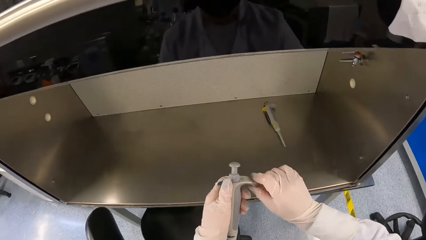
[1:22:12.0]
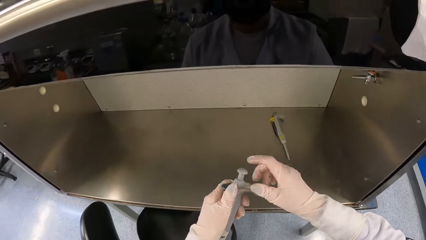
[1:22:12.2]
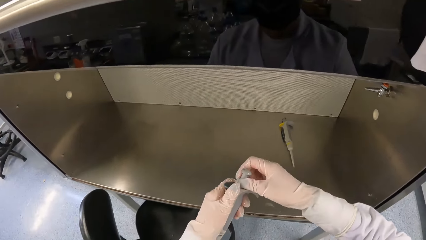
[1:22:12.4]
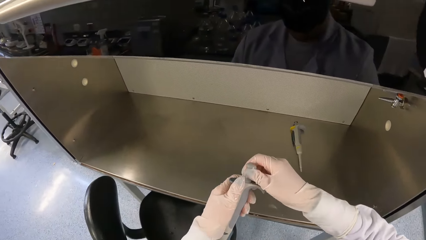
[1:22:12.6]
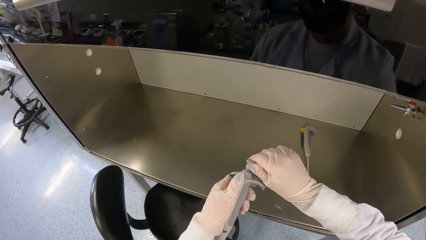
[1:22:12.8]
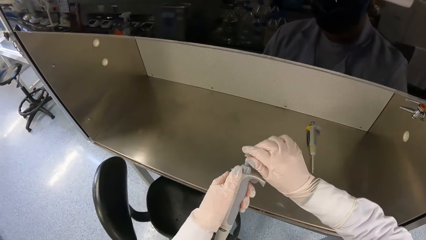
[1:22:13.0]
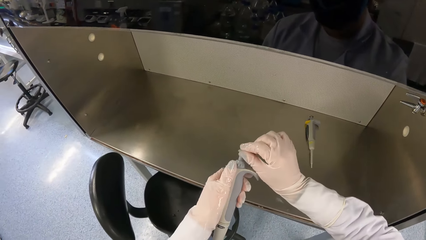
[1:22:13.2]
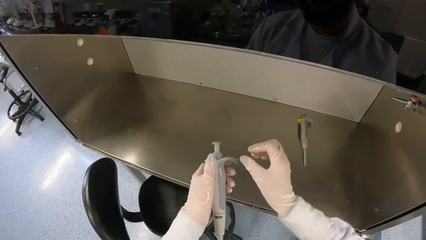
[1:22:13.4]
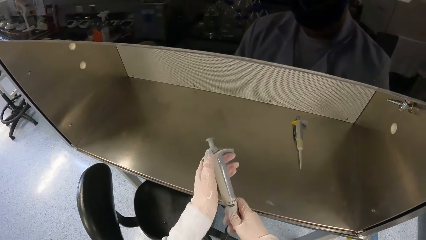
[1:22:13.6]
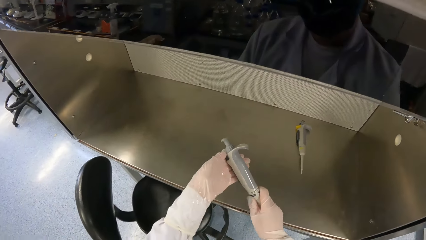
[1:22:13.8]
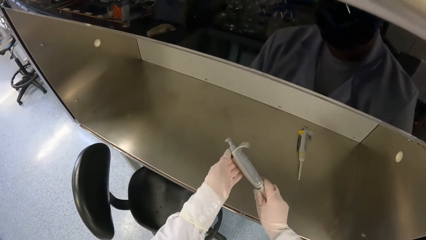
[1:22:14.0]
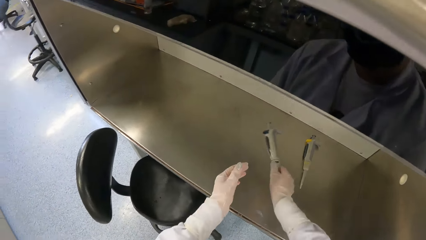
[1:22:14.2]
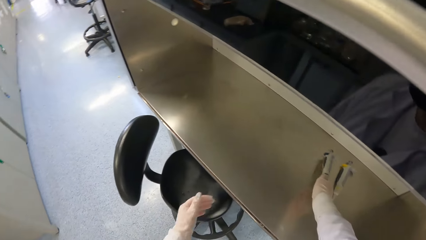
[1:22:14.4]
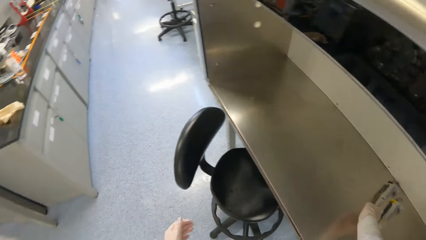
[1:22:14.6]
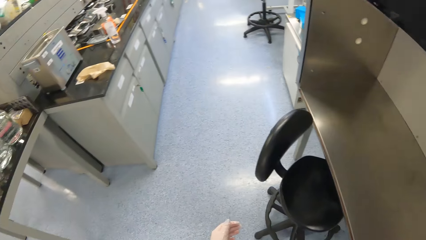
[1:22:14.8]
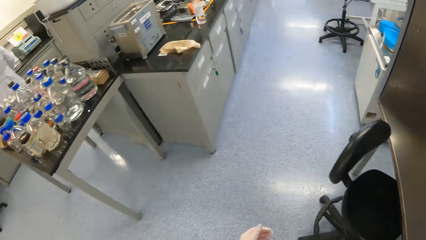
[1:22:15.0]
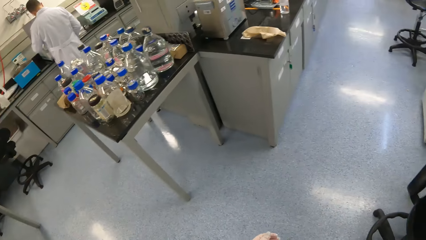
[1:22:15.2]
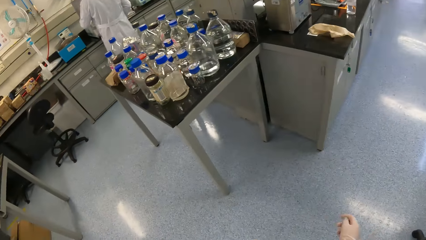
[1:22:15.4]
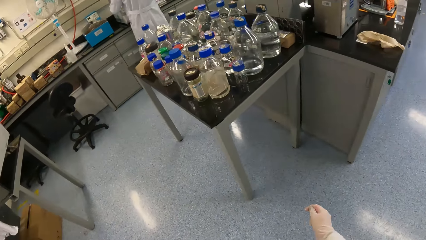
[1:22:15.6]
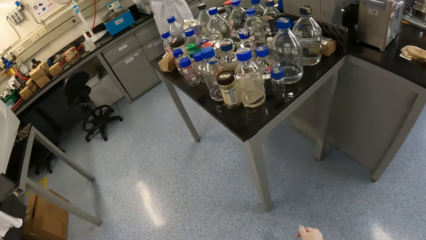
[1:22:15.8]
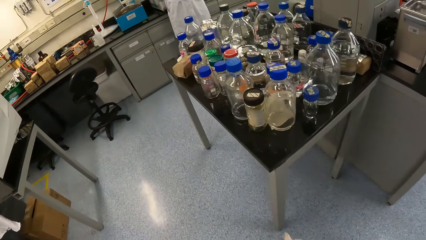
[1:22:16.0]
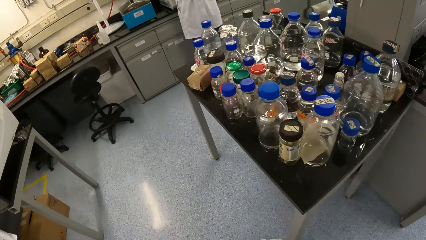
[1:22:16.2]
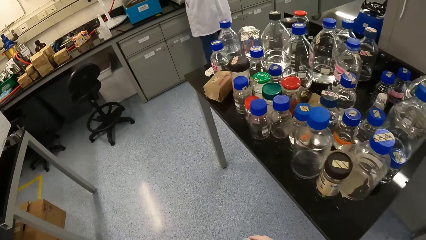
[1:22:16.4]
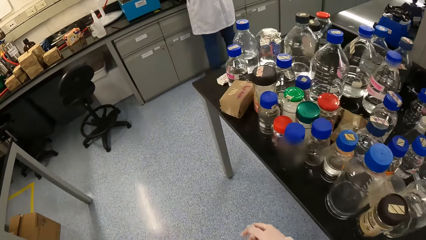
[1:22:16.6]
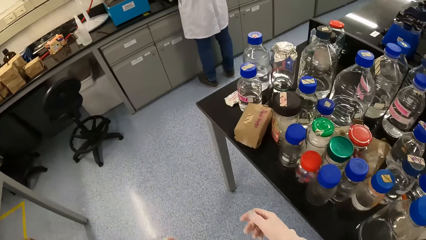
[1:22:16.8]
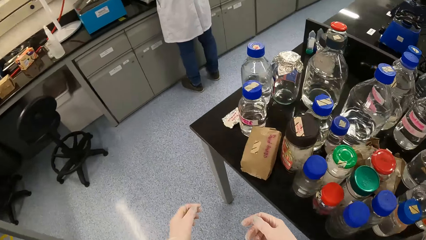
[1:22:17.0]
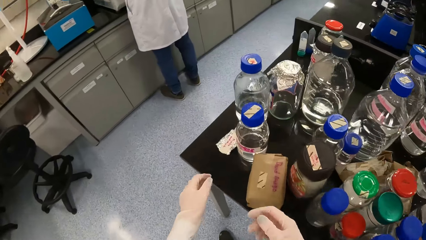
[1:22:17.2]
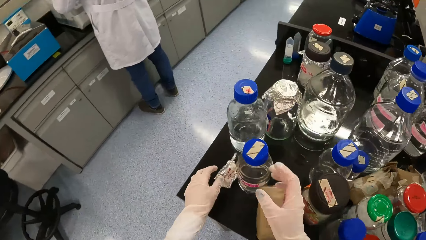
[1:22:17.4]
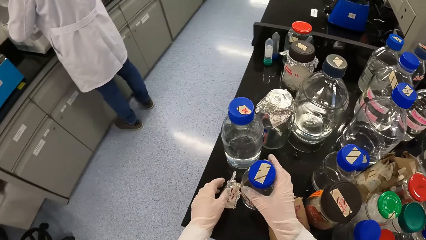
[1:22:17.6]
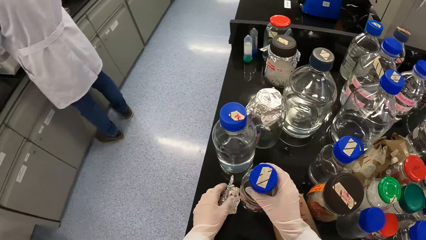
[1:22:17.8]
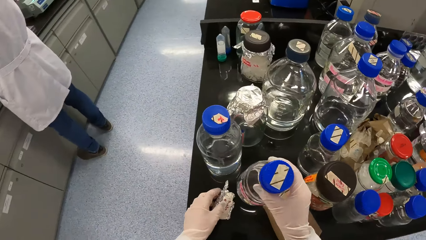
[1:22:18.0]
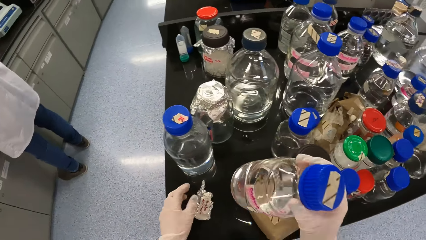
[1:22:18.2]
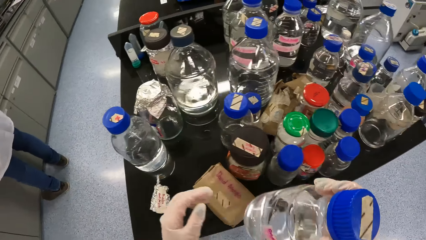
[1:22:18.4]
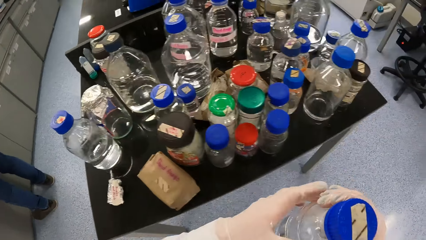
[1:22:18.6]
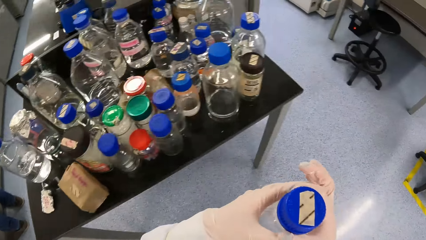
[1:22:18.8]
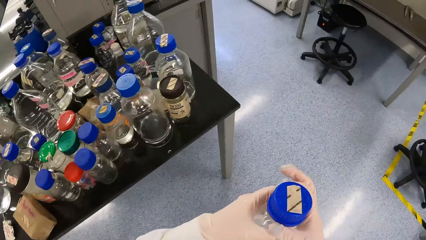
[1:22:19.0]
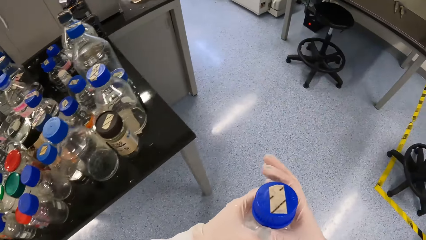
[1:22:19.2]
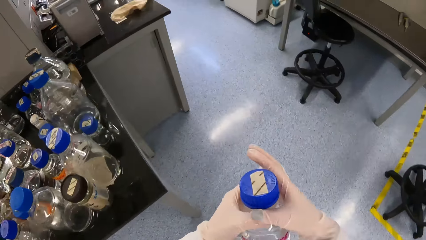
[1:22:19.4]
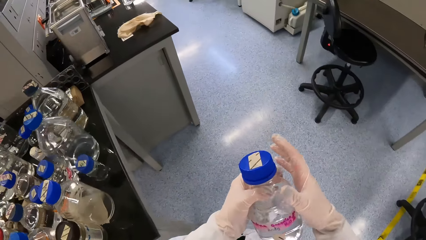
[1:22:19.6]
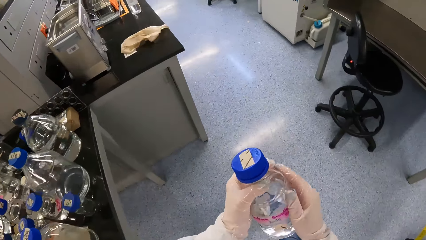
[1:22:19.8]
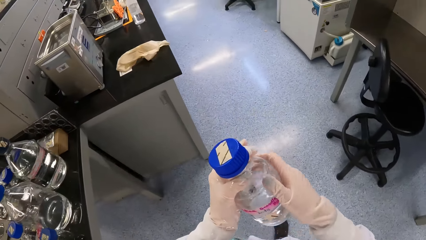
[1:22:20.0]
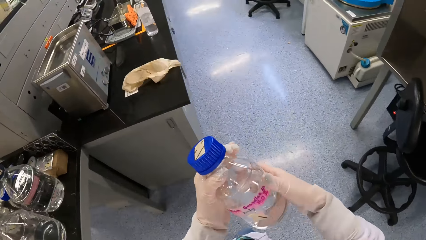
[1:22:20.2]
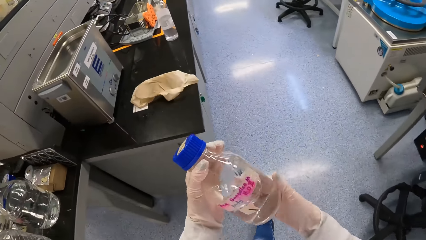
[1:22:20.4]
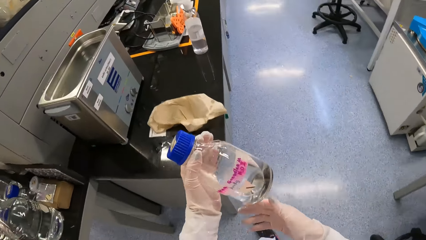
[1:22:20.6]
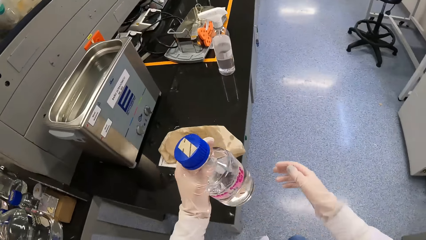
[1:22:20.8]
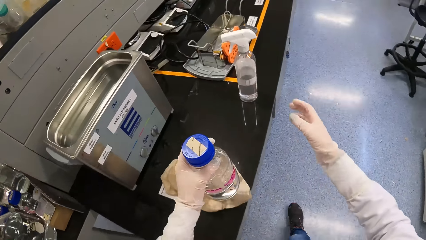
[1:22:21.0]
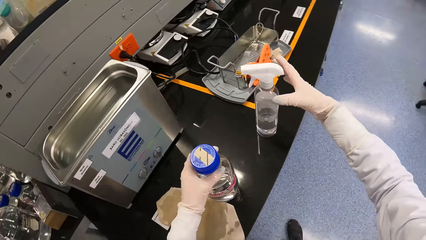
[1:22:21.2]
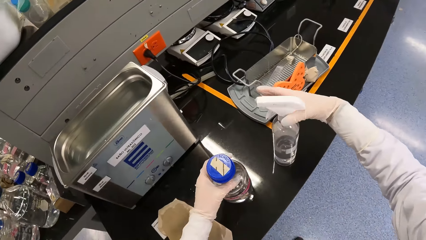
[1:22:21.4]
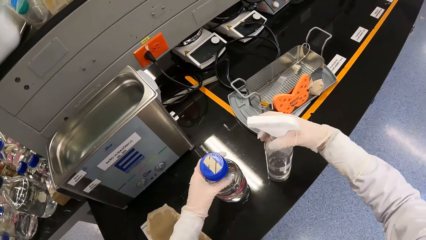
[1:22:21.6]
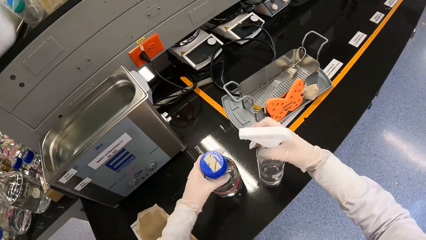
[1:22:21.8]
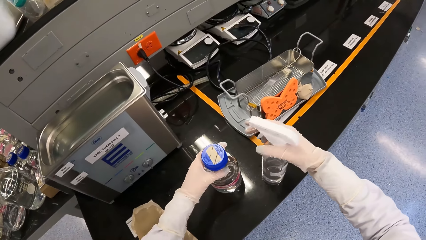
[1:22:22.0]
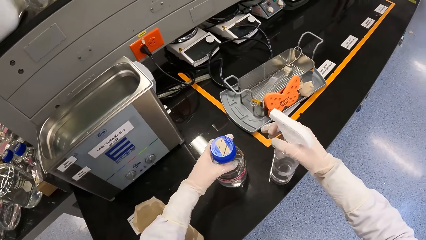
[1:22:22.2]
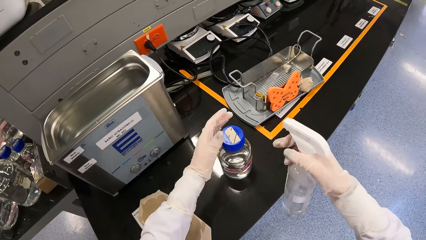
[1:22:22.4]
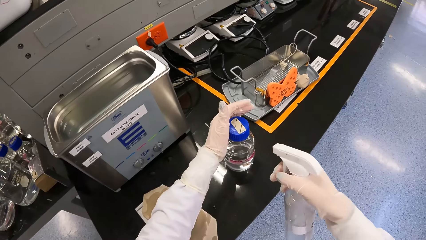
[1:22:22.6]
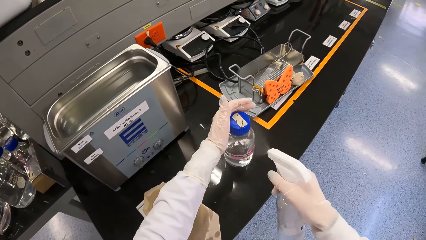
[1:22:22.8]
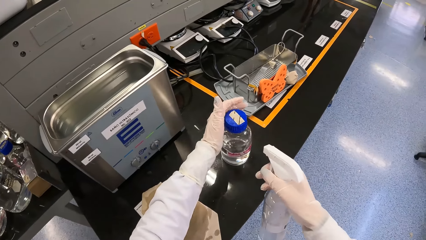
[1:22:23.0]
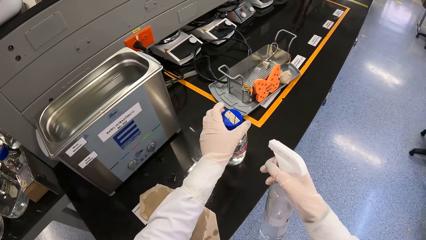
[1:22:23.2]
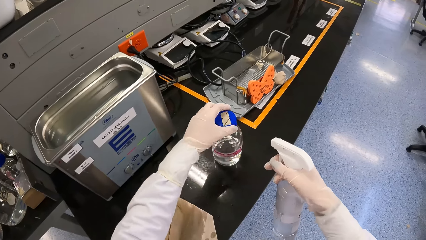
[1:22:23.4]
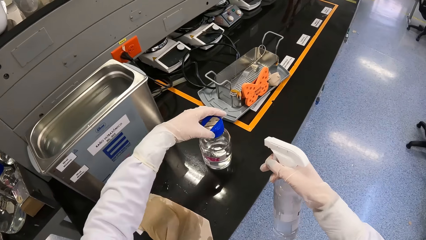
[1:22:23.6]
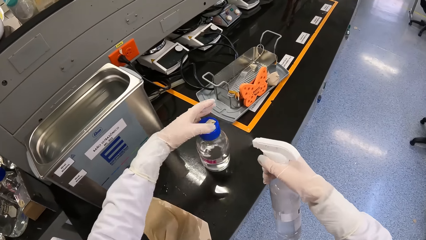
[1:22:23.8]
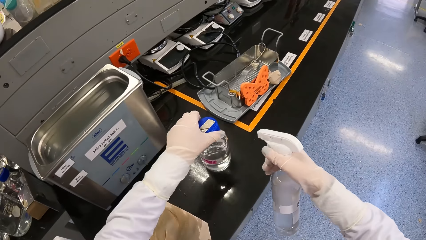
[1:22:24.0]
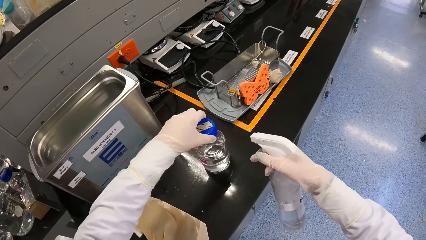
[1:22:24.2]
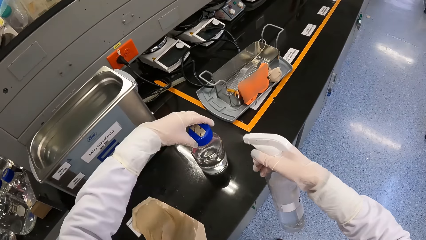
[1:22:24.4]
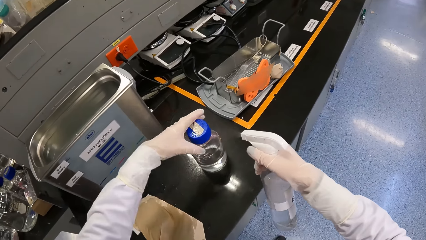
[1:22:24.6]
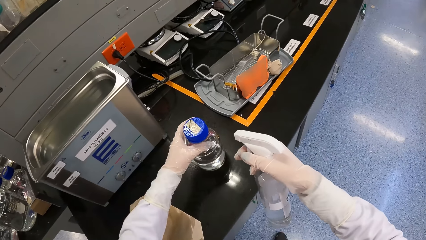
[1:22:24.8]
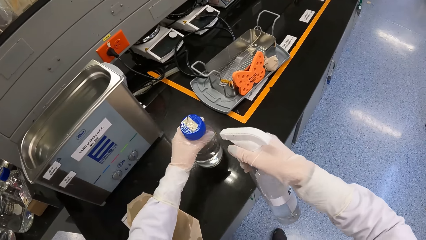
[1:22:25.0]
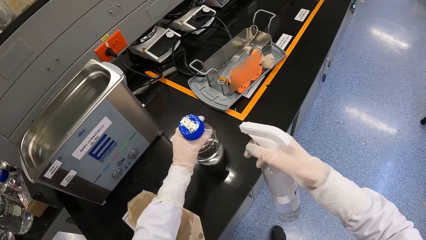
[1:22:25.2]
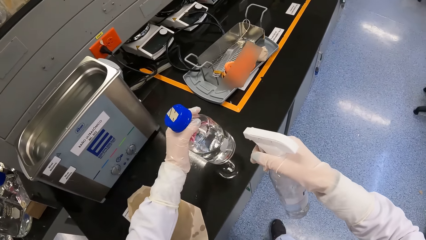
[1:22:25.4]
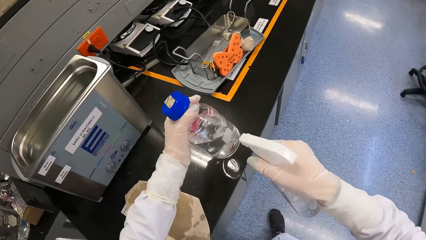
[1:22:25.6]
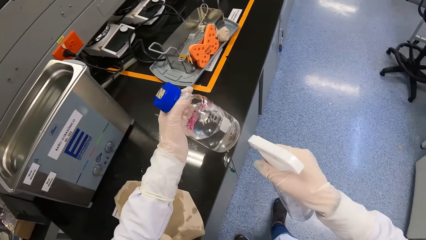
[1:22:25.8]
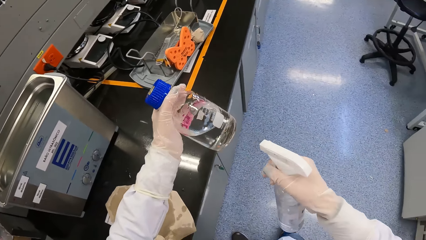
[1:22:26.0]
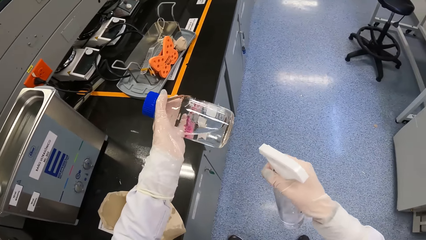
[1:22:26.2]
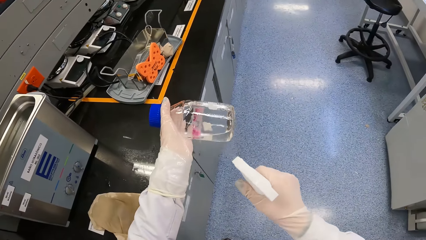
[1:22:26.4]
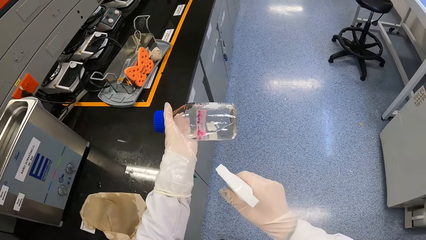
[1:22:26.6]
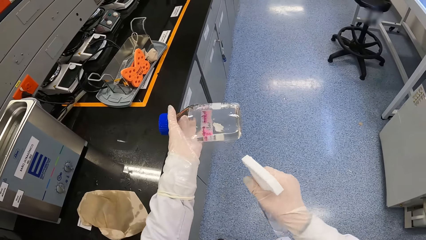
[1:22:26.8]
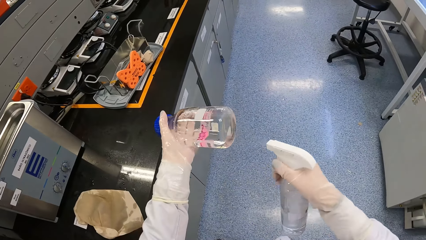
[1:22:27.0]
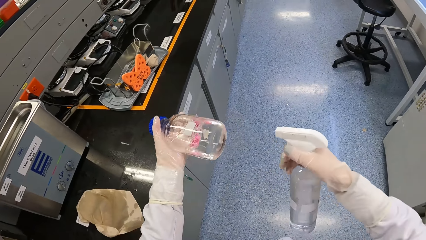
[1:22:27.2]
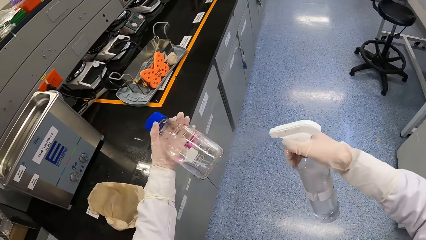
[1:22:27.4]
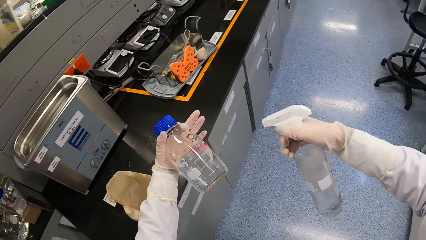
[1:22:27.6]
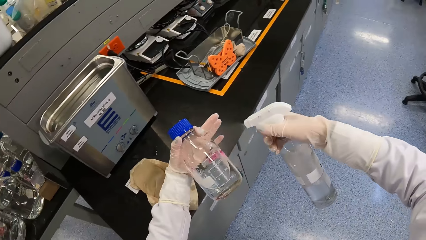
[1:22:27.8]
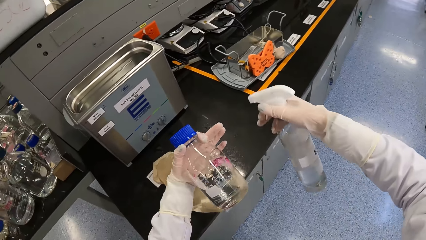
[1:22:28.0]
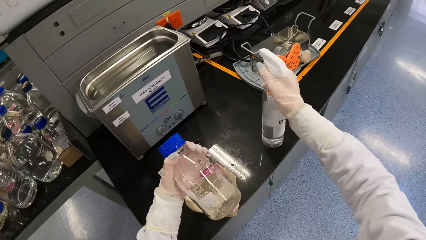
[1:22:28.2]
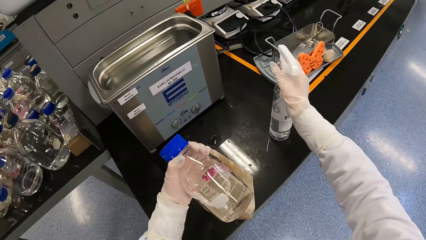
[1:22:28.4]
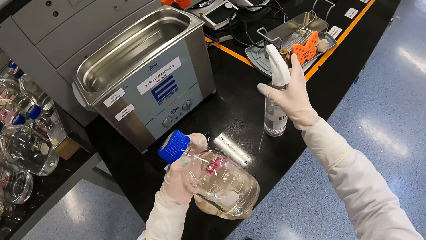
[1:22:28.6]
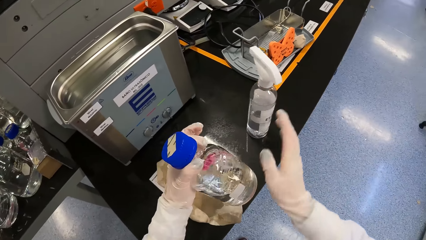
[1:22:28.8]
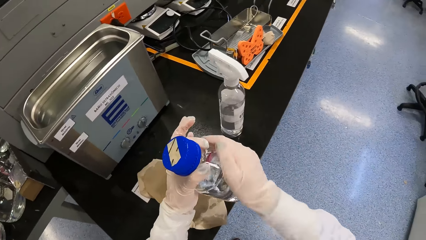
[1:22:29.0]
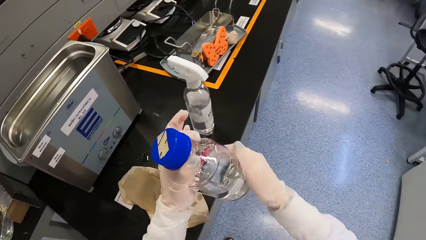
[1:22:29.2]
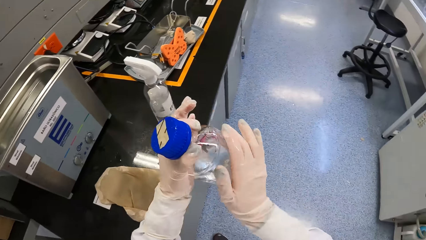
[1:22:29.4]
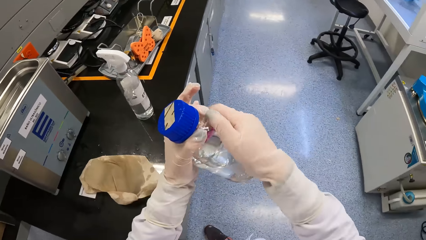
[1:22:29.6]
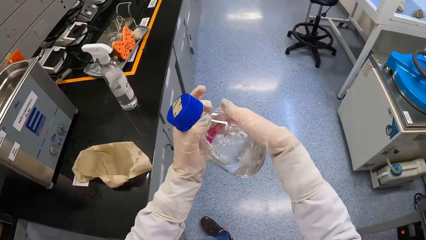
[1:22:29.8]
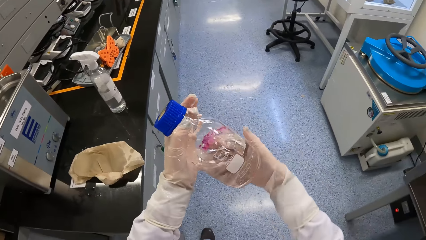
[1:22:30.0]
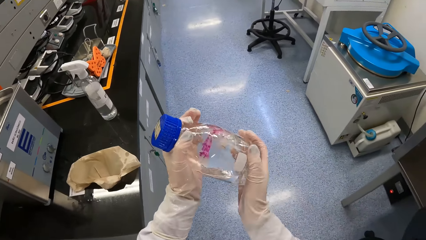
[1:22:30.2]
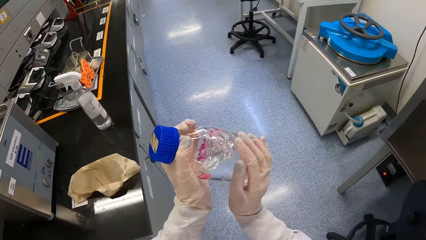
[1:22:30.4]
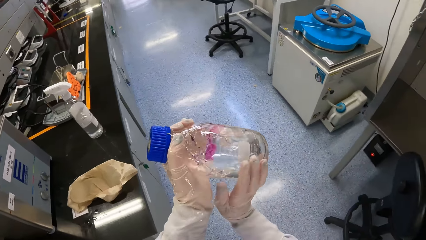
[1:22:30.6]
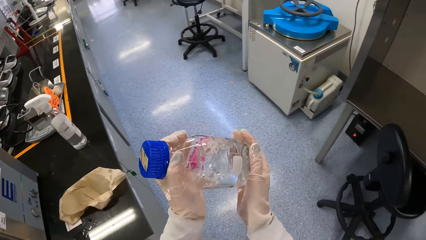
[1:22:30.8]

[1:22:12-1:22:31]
The camera wearer drops the syringe on the fume cupboard with his right hand. He walks towards a table. He picks a sample bottle from the table with his right hand. He touches a foil paper on the table with his left hand. He walks towards the table. He passes the sample bottle from his right hand to his left hand. He cleans the sample bottle in his left hand with his right hand. He drops the sample bottle on the table with his left hand. He picks the sanitizer bottle from the table with his right hand. He sprays the sample bottle on the table with the sanitizer in the sanitizer bottle in his right hand. He turns the sample bottle on the table with his left hand. He picks the sample bottle from the table with his left hand. He drops the sanitizer bottle on the table with his right hand. He cleans the sample bottle in his left hand with his right hand.
